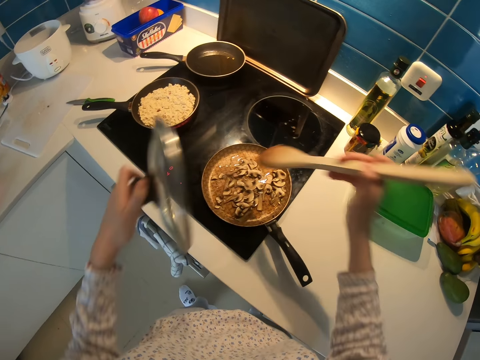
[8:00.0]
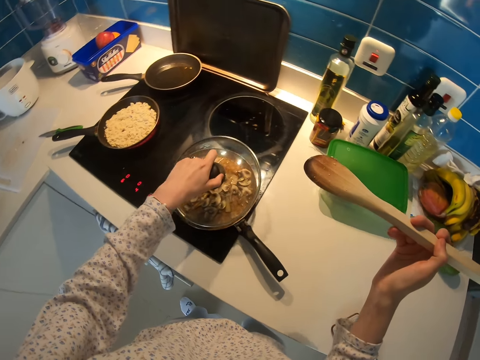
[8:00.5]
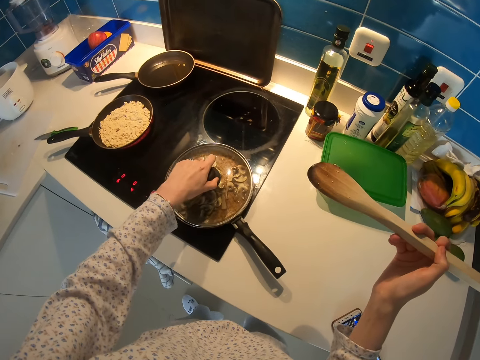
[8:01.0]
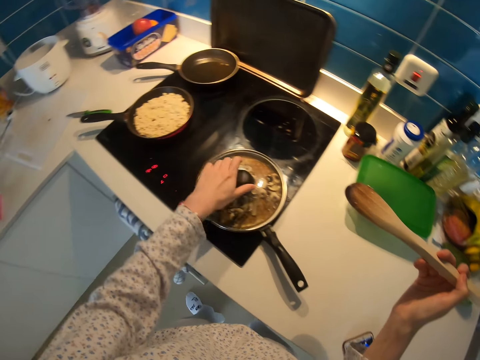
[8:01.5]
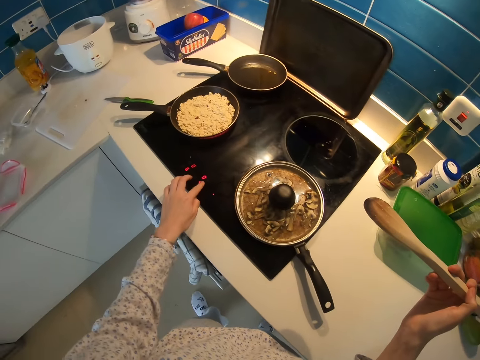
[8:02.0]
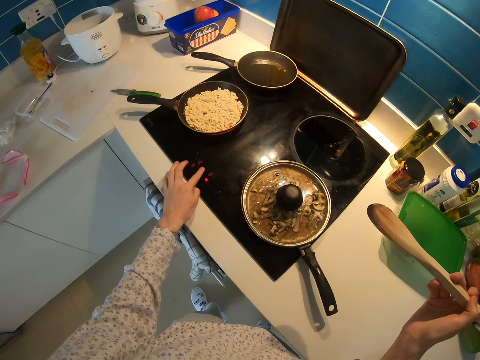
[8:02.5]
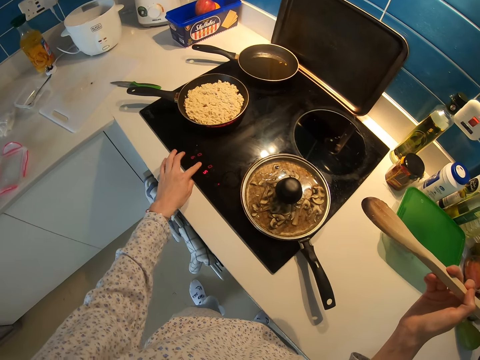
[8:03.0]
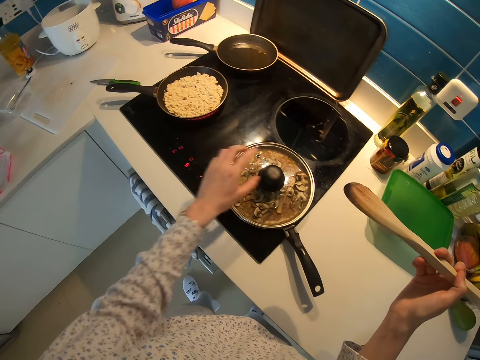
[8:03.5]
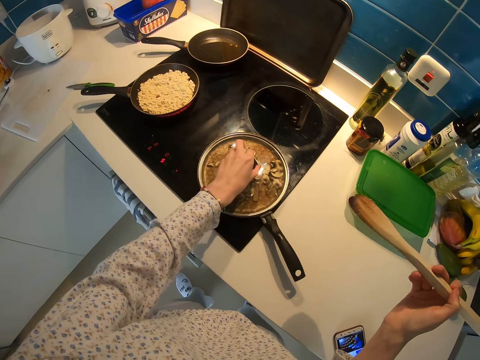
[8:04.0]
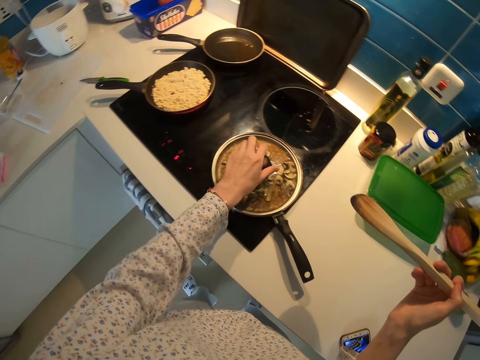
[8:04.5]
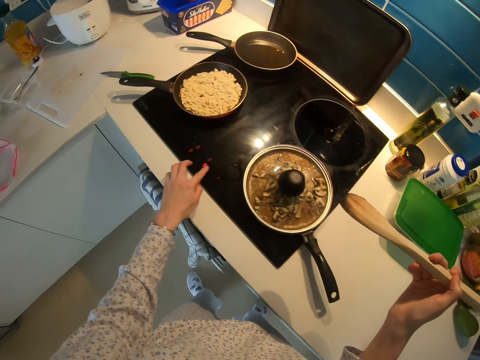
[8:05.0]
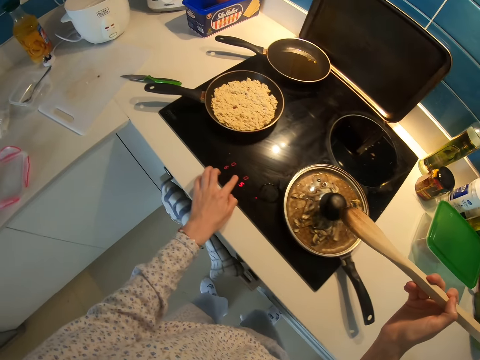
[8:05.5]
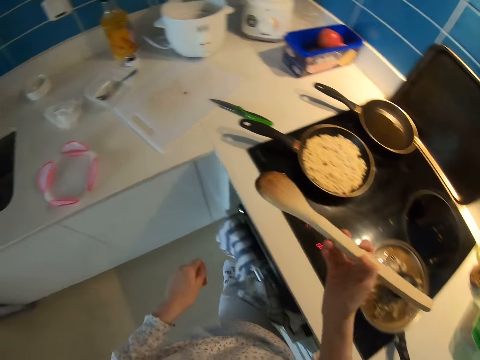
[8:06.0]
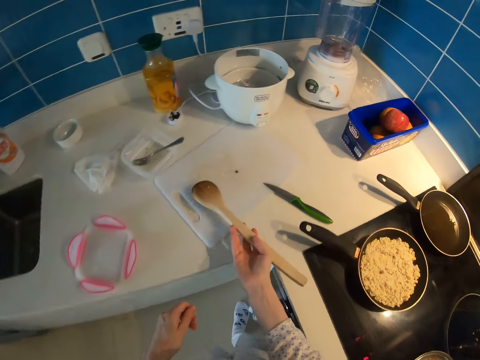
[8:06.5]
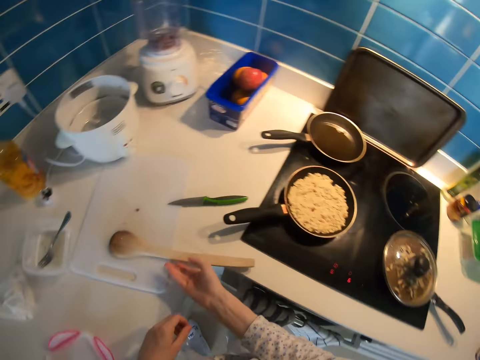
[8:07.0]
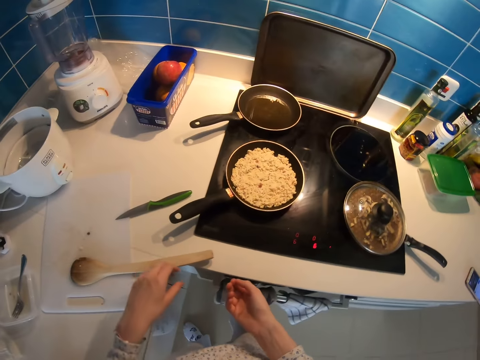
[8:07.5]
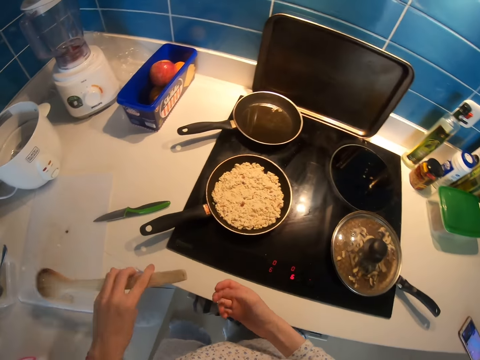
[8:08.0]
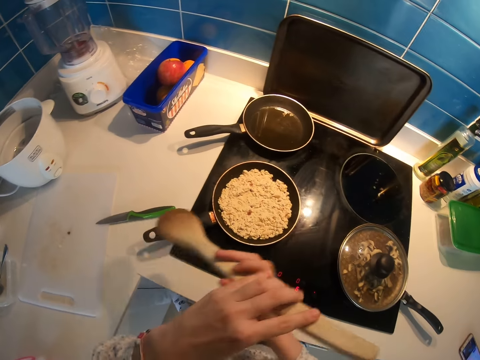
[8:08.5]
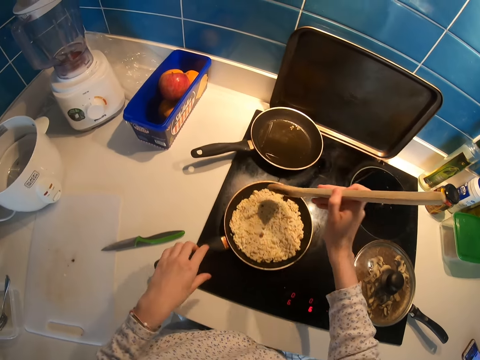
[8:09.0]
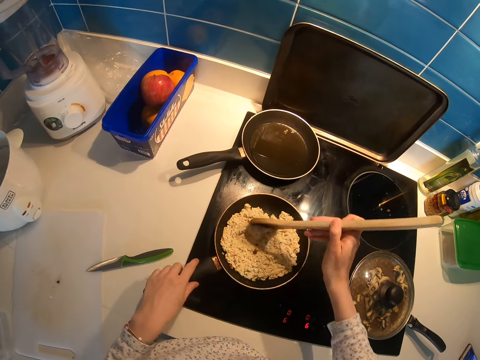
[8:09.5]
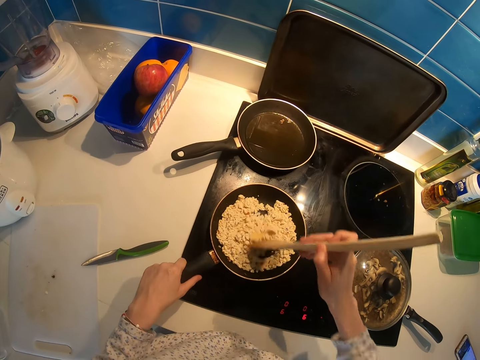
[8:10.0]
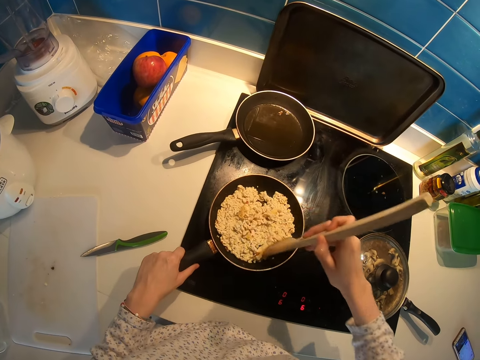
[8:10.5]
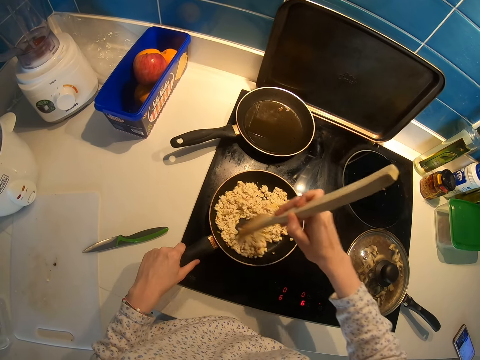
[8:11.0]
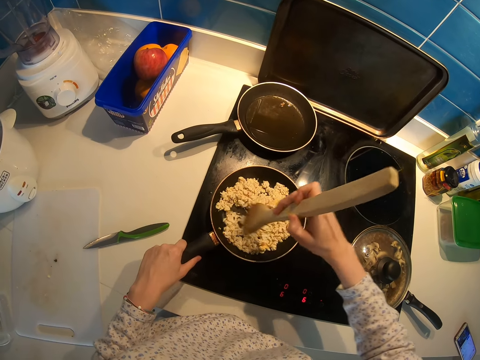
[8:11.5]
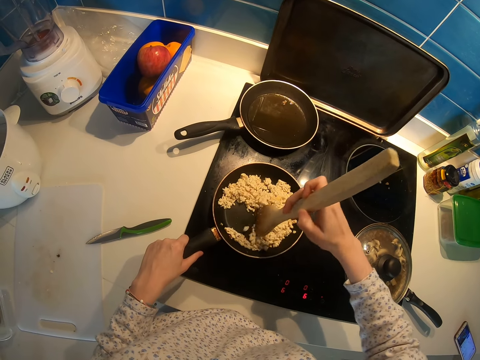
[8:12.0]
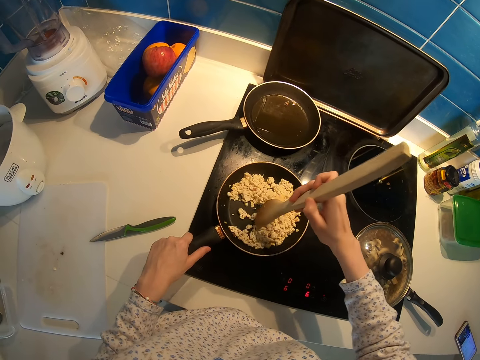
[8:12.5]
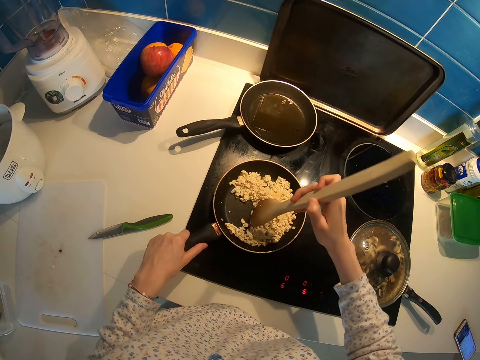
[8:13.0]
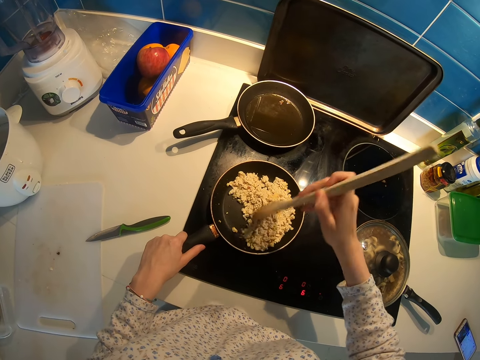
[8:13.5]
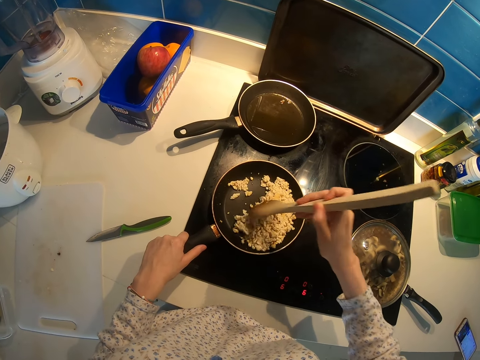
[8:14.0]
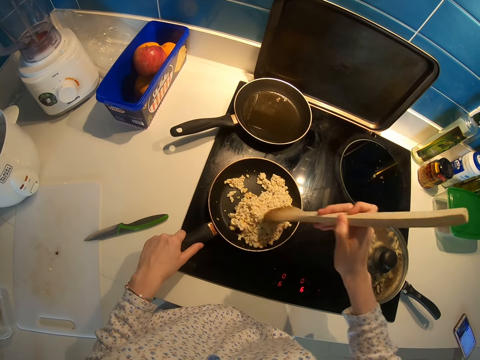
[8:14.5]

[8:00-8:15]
The camera wearer covers the food in the frying pan. They operate the cooker and press the button. They hold the lid of the frying pan. They operate the cooker and press the button. They move in the kitchen. They place the cooking stick on the chopping board on the sink table. They pick the cooking stick on the chopping board. They mix the food in the frying pan.

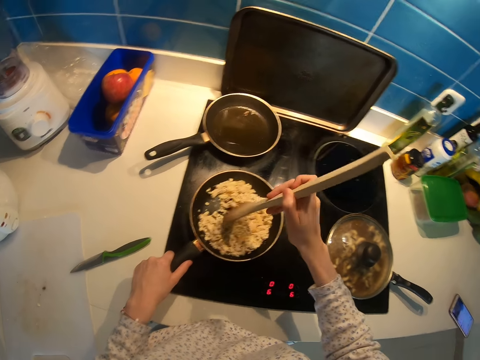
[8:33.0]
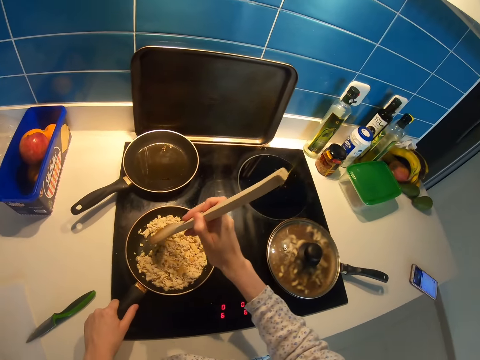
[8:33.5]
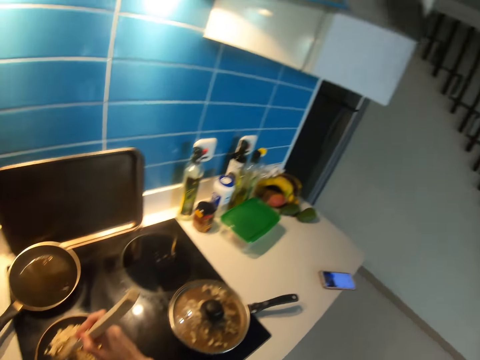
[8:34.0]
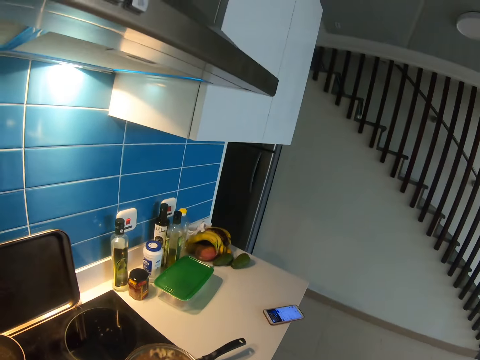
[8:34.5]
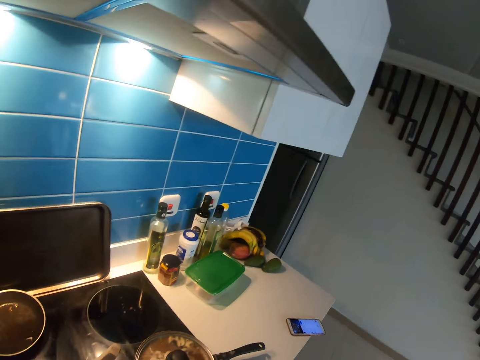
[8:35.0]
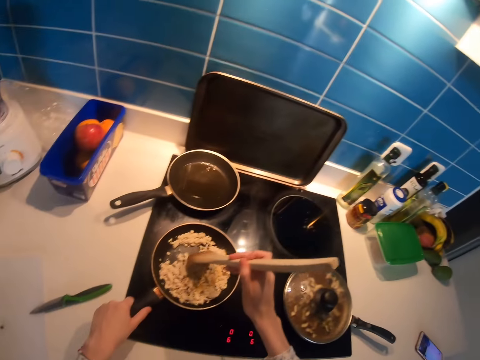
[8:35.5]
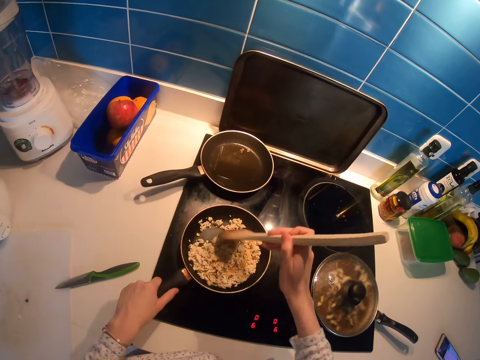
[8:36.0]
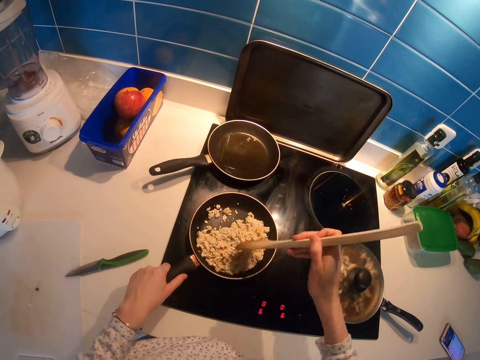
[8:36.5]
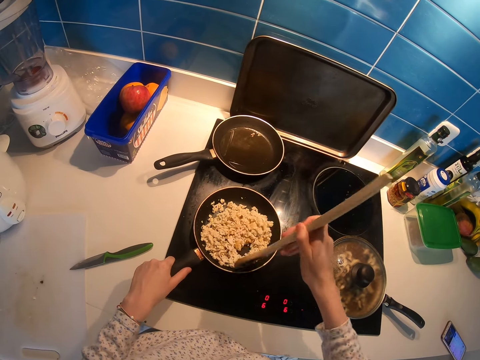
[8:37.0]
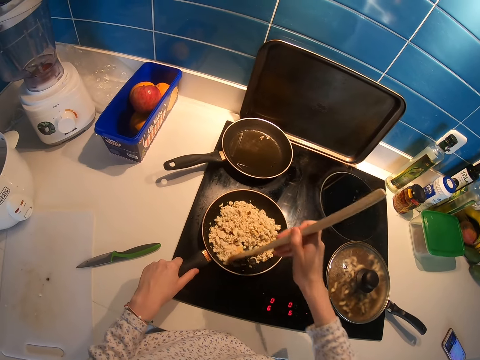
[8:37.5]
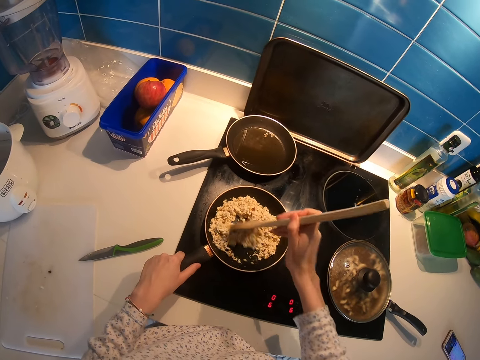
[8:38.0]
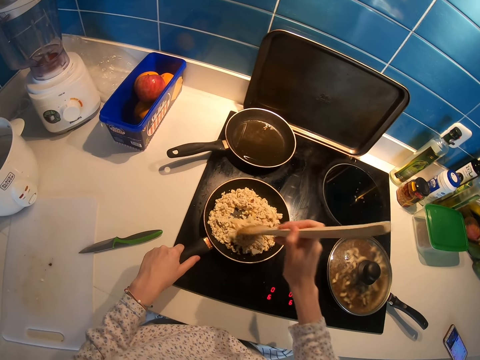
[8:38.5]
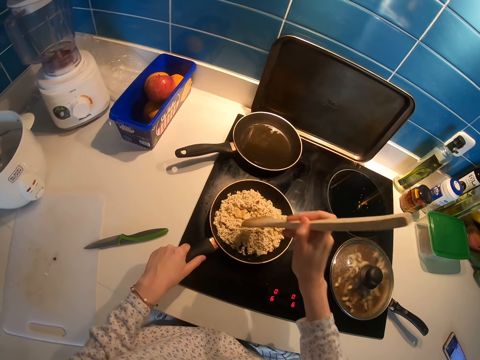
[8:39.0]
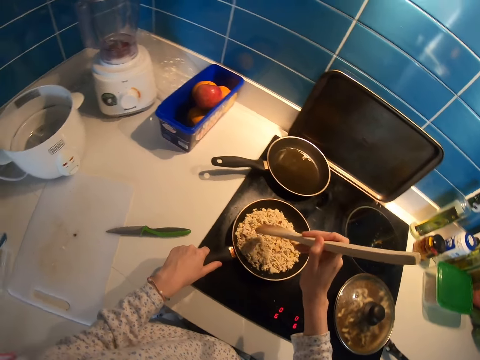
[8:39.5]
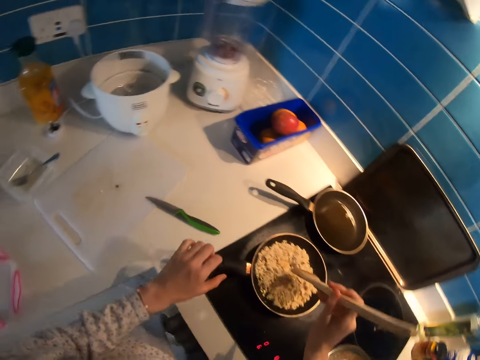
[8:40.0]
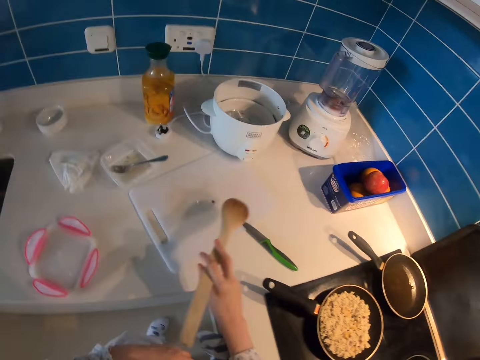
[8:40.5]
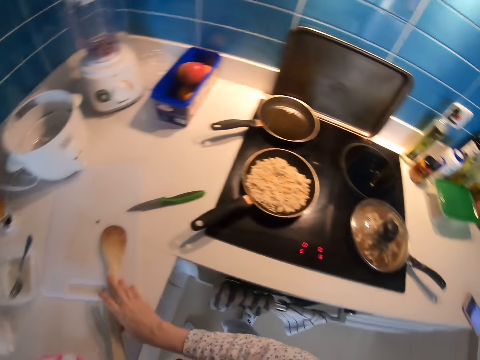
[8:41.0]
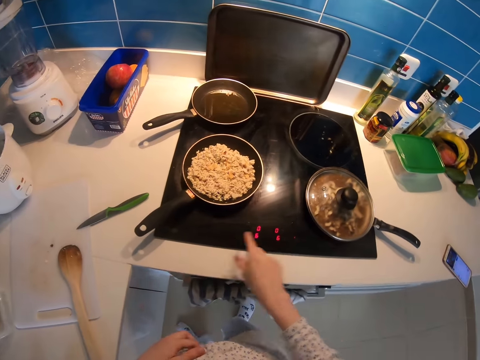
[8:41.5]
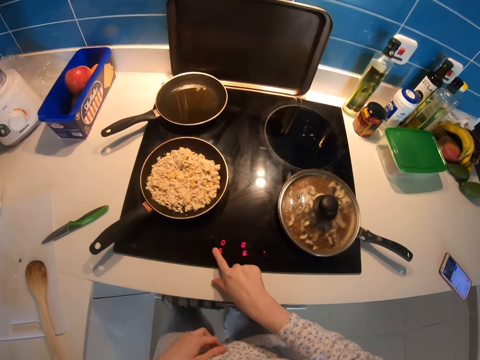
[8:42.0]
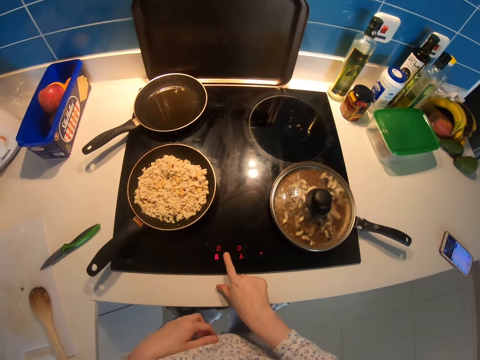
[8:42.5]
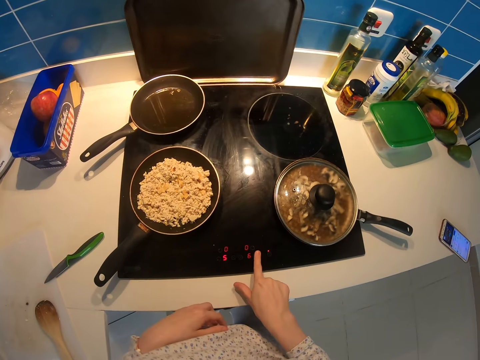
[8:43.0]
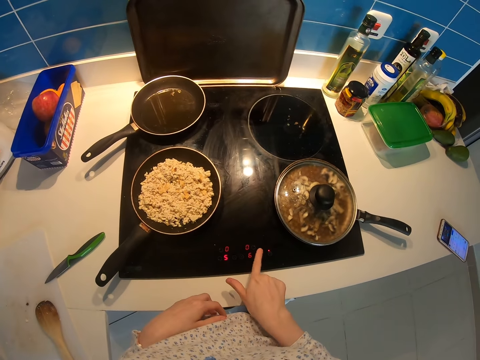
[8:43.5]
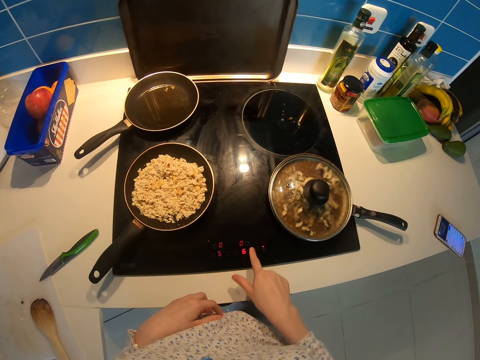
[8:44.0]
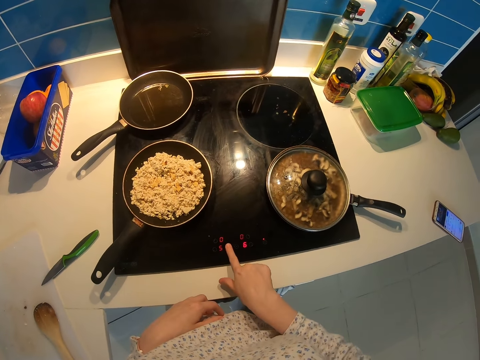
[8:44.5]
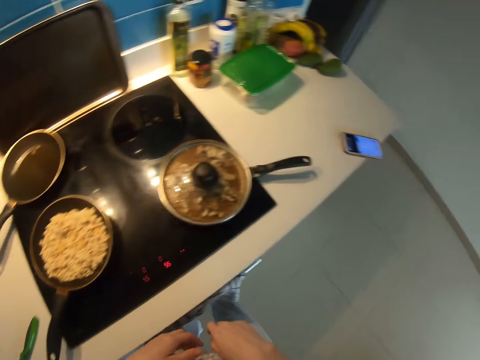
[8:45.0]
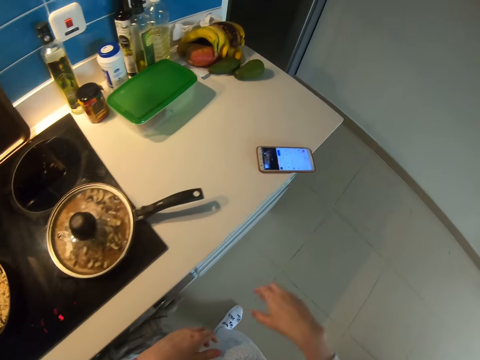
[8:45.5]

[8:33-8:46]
The camera wearer looks around the kitchen. They mix the food in the frying pan. They place the cooking stick on the chopping board on the sink table. They operate the cooker and press the button. They move in the kitchen.
